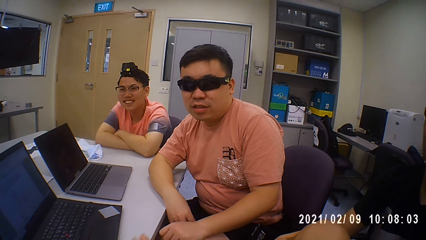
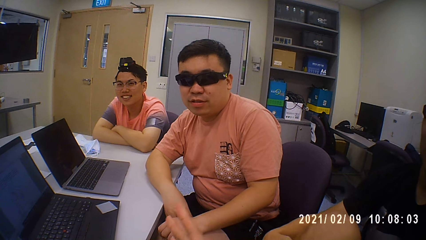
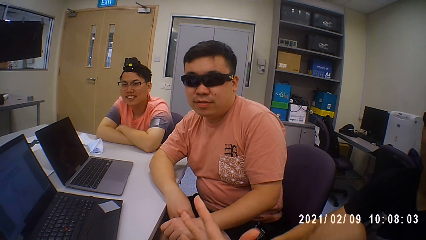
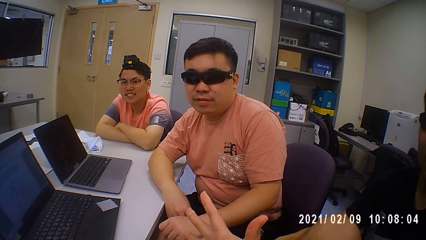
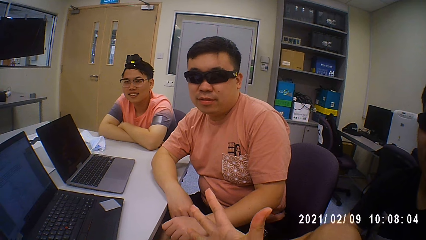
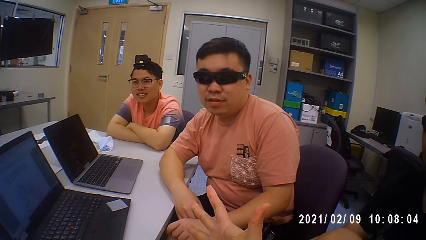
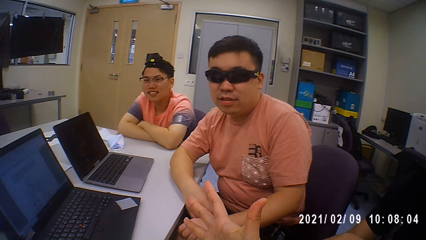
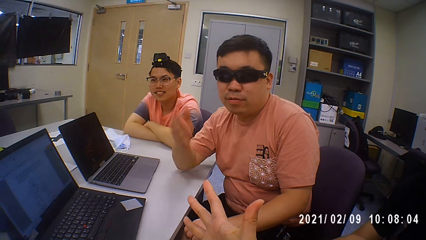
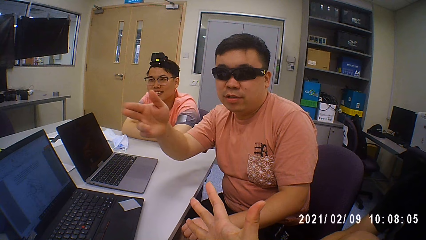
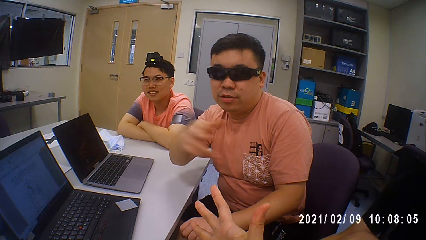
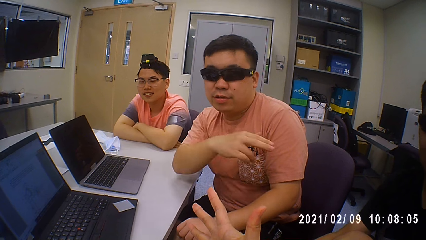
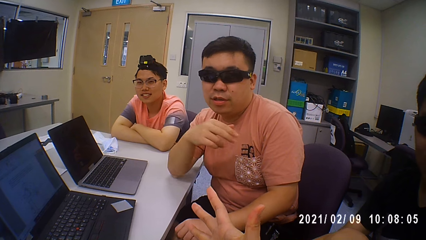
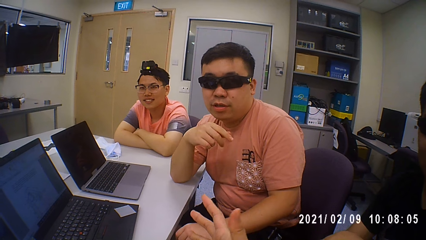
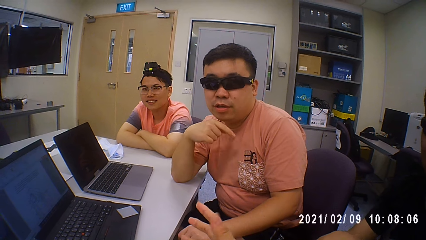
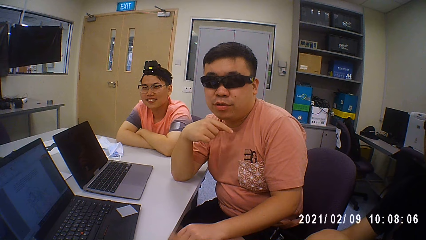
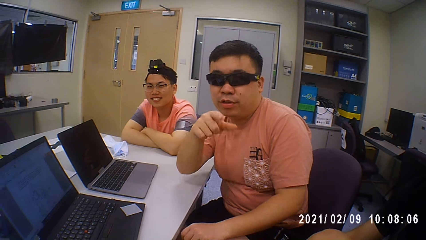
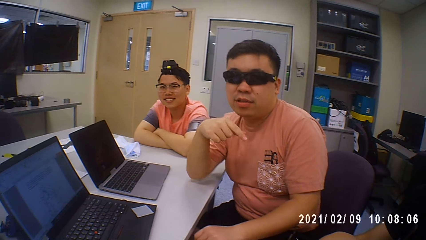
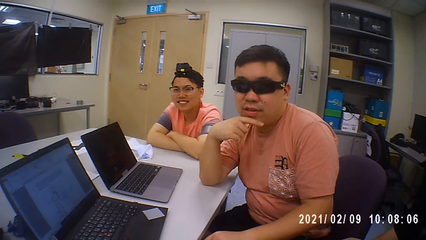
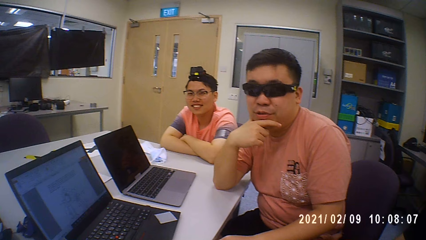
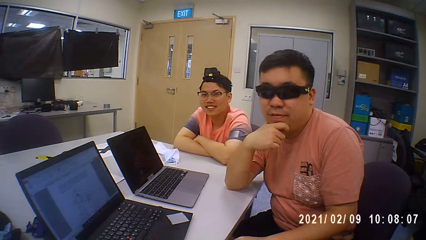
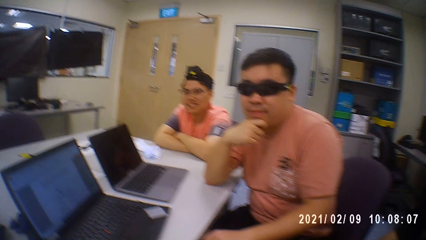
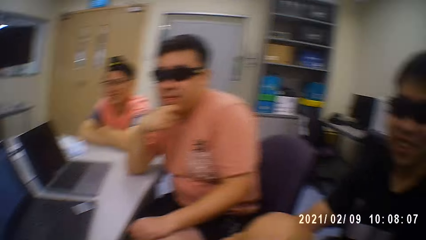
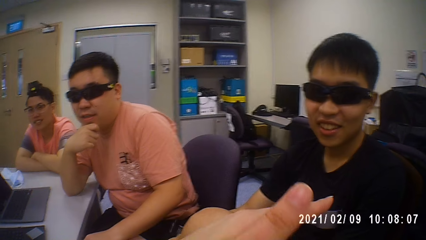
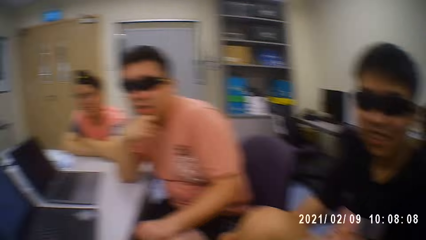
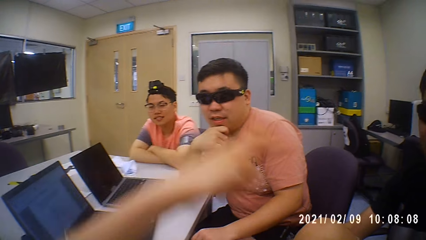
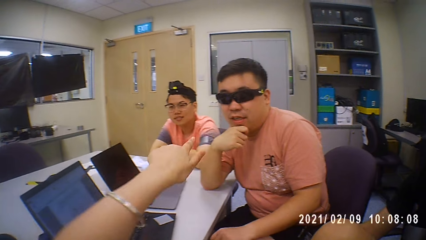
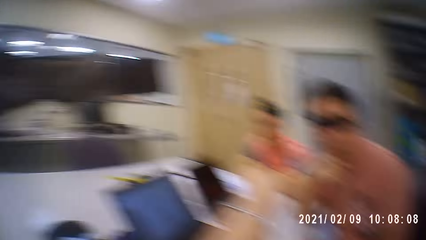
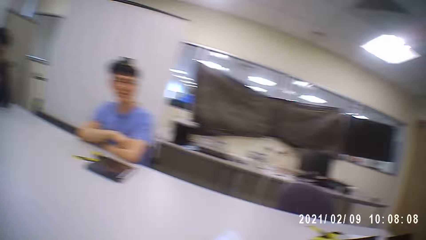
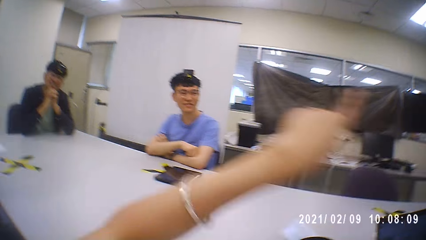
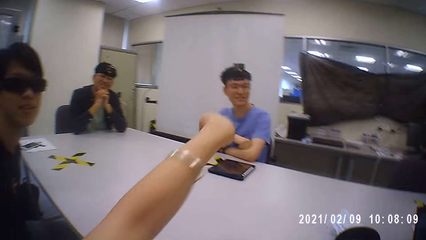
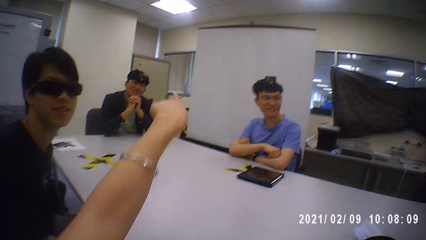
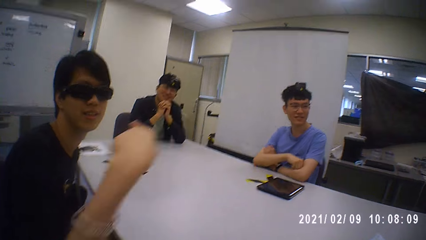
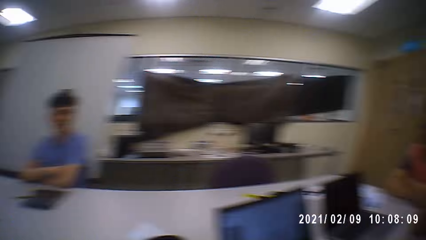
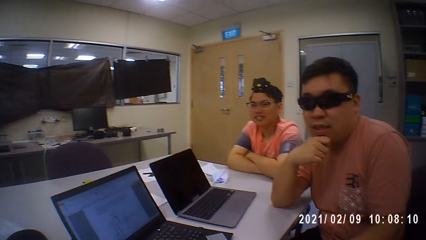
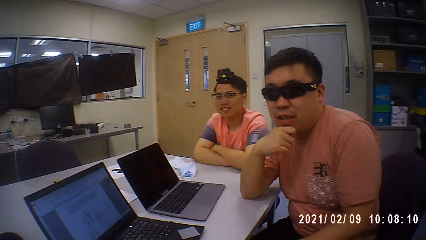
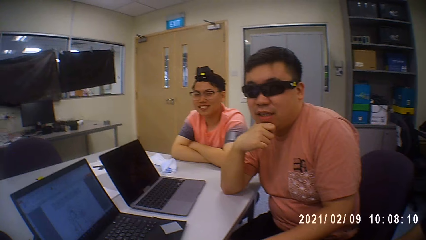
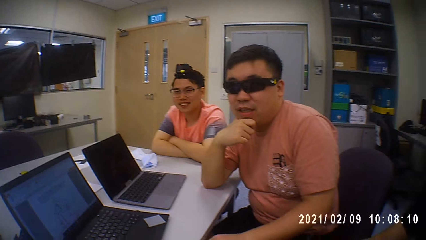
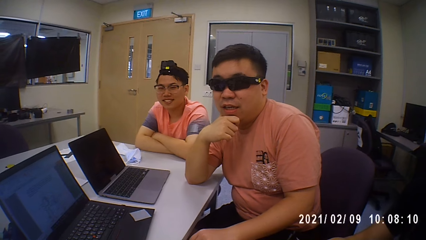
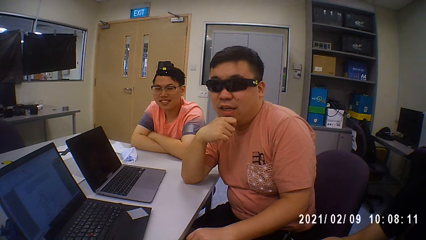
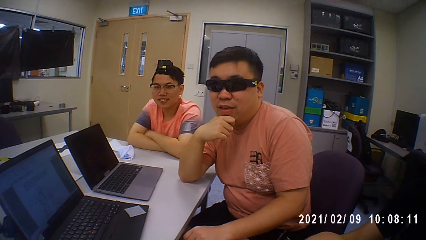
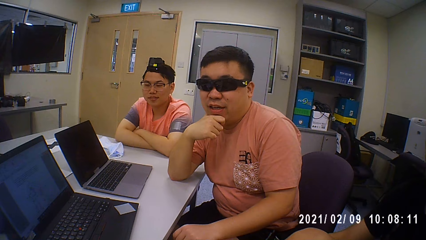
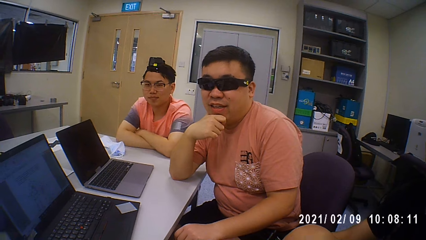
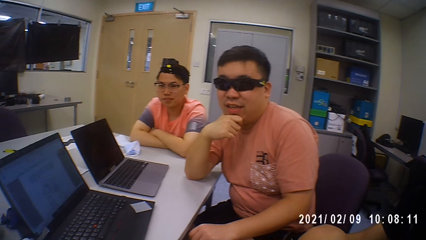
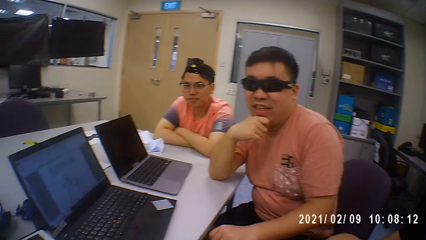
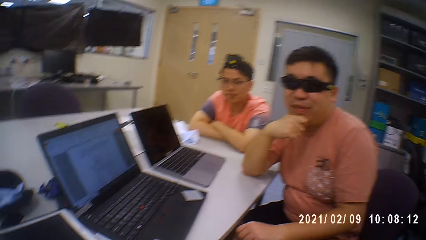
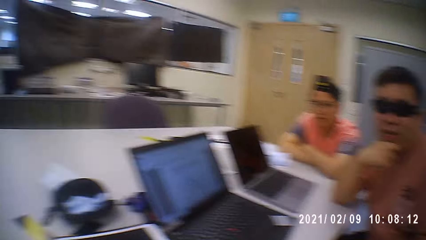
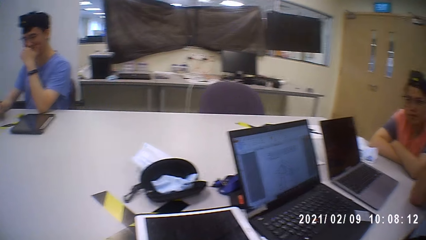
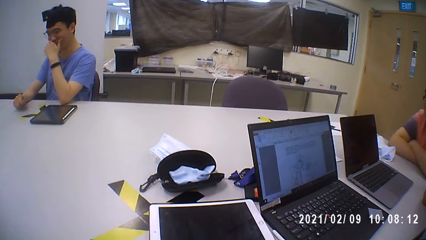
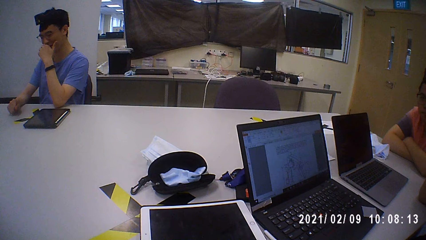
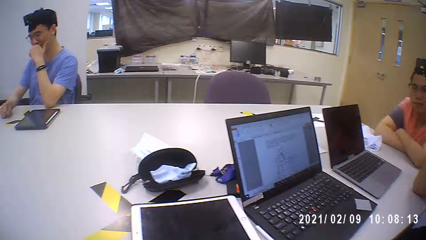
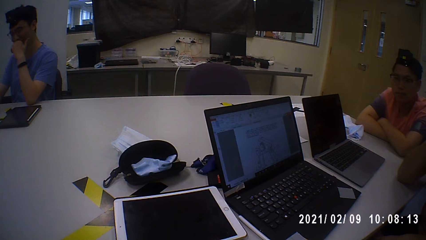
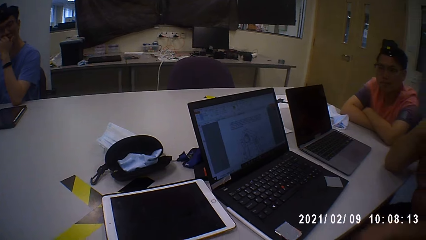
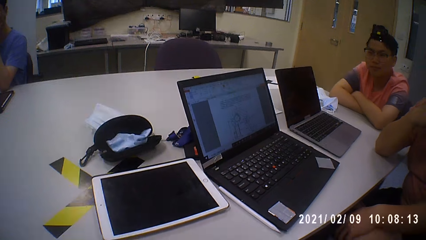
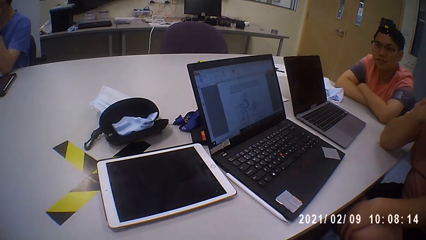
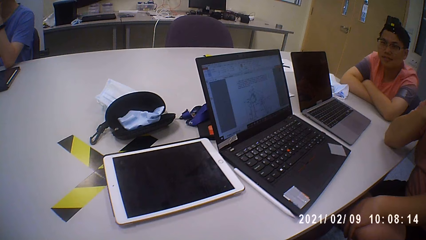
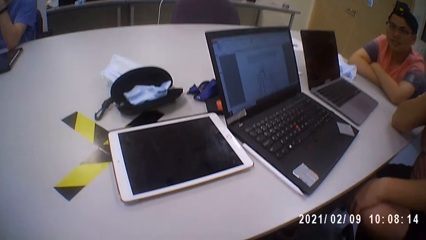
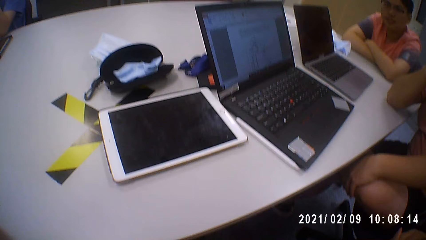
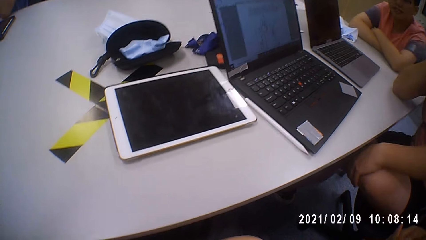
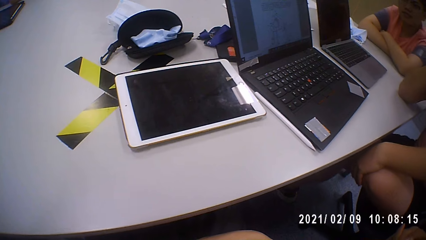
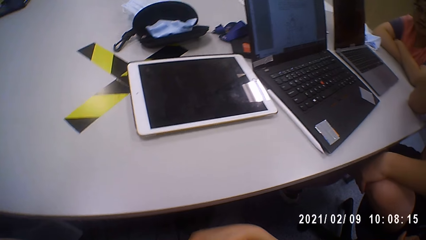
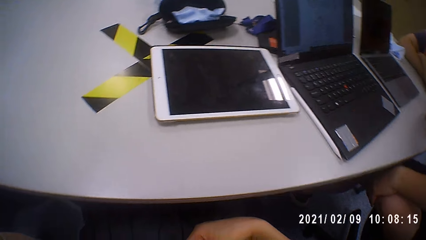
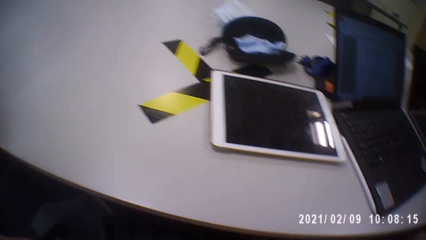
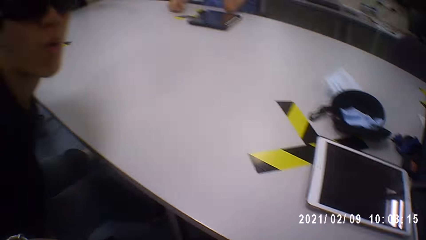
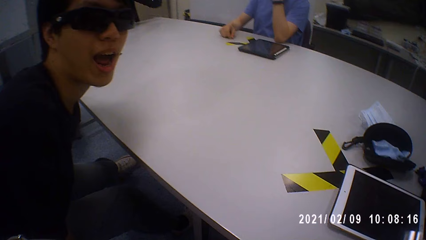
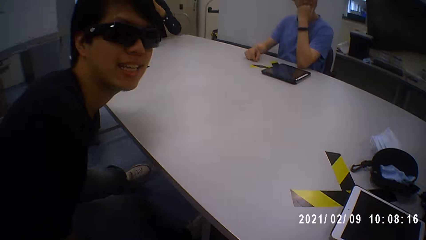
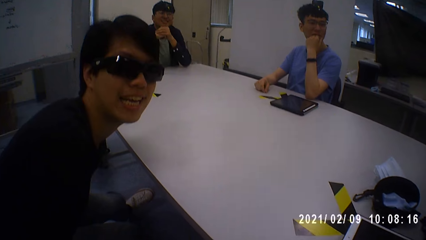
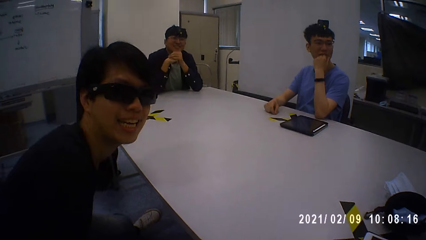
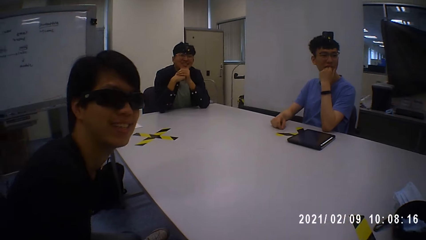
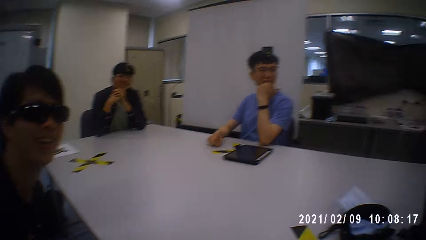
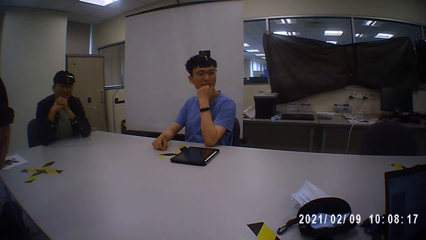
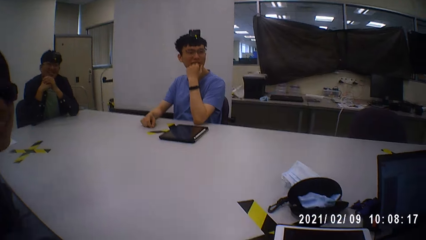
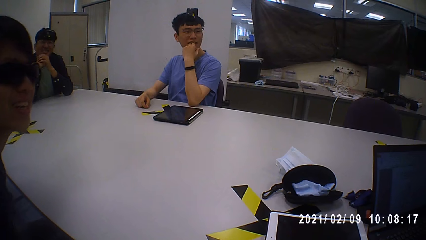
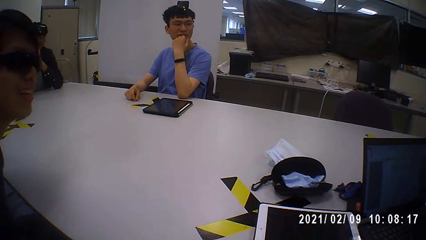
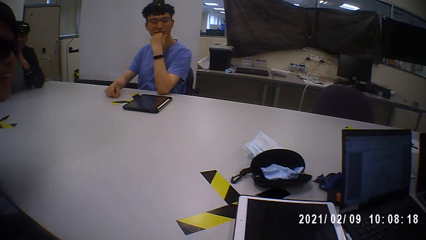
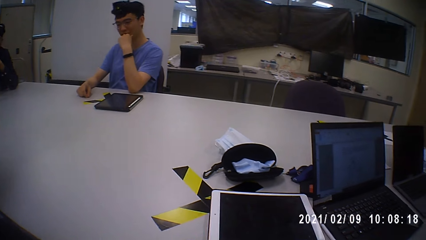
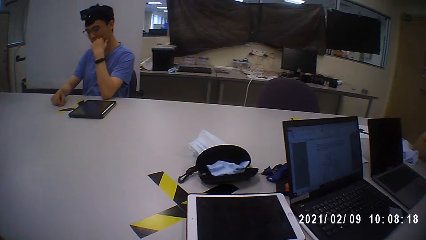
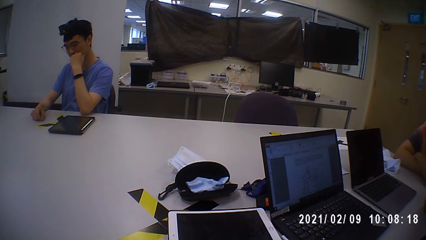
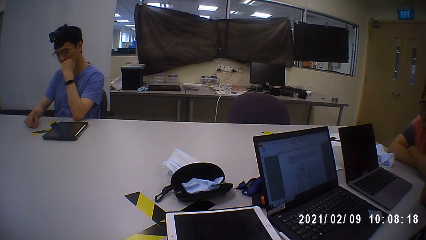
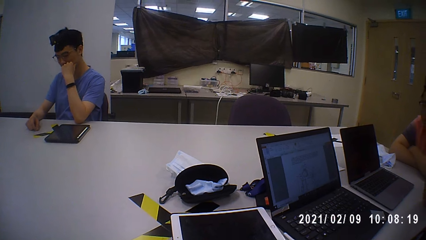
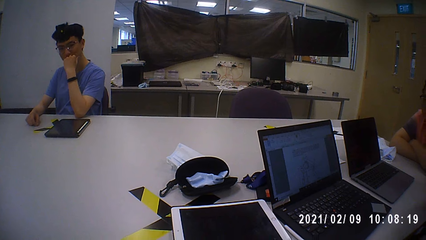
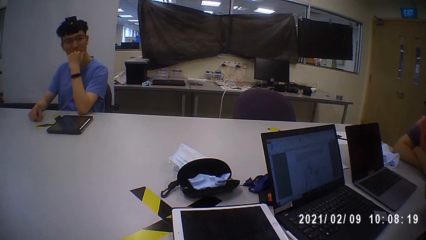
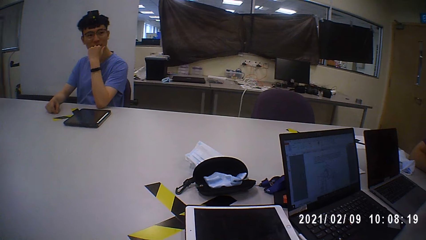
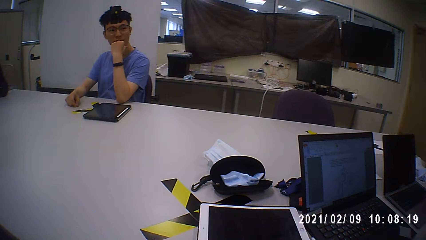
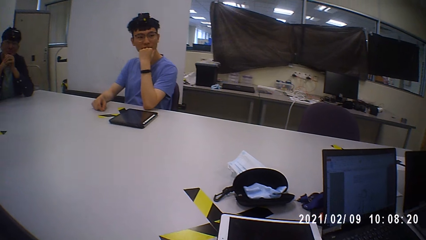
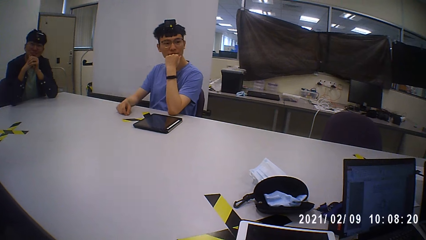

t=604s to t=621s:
The camera wearer interacts with a man. They move the left hand. They stare in the room. Another man interacts with the camera wearer.
